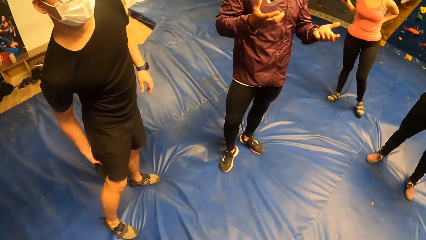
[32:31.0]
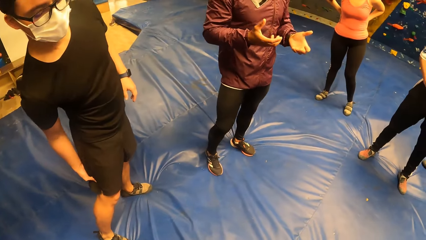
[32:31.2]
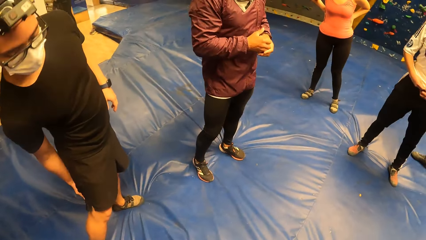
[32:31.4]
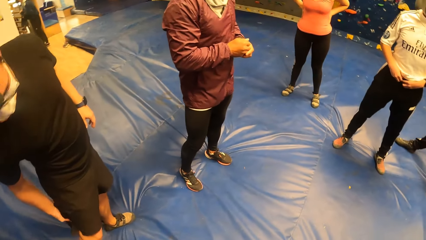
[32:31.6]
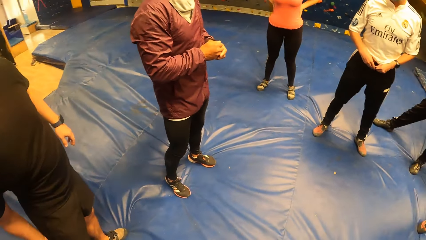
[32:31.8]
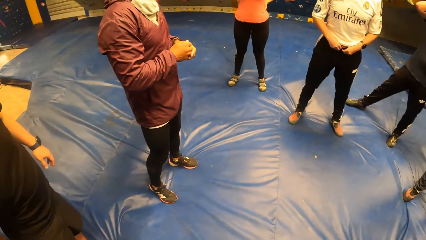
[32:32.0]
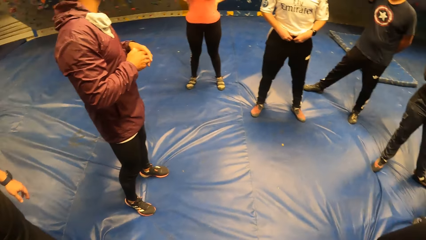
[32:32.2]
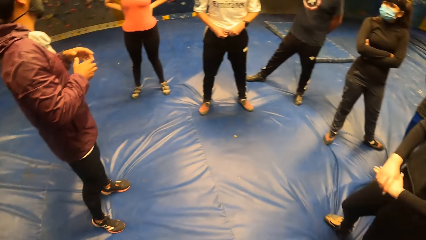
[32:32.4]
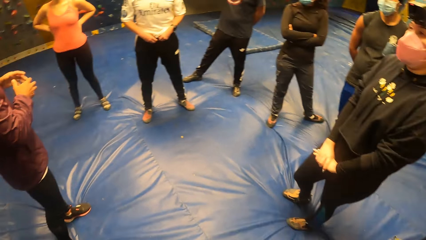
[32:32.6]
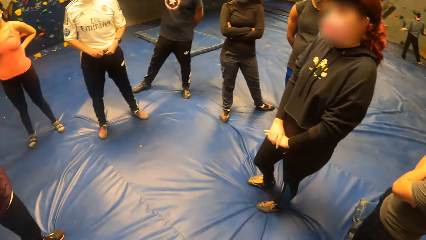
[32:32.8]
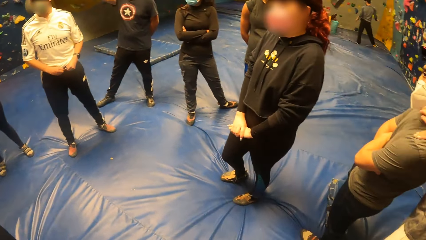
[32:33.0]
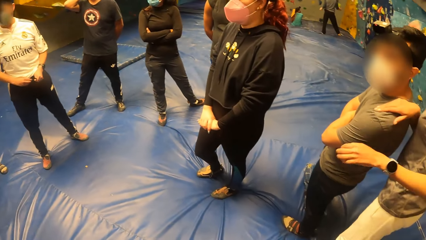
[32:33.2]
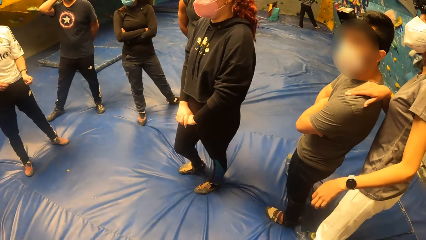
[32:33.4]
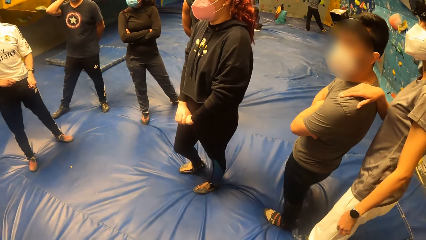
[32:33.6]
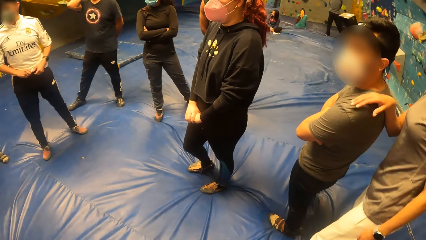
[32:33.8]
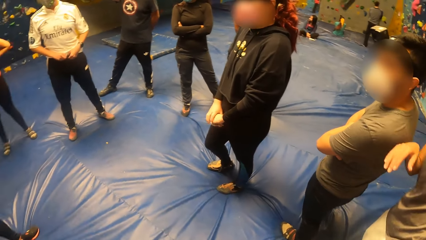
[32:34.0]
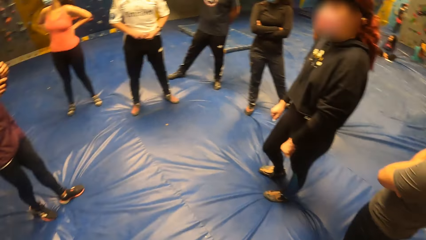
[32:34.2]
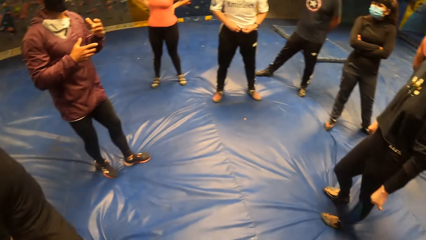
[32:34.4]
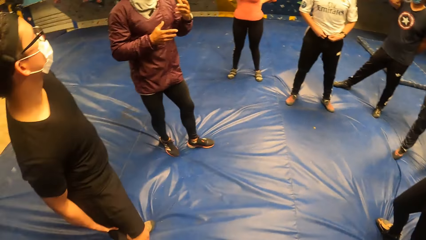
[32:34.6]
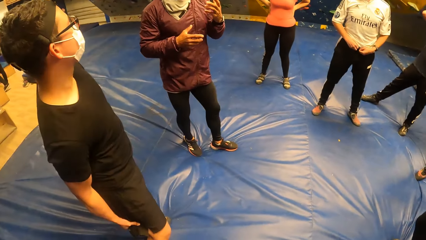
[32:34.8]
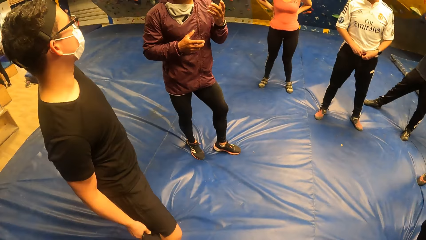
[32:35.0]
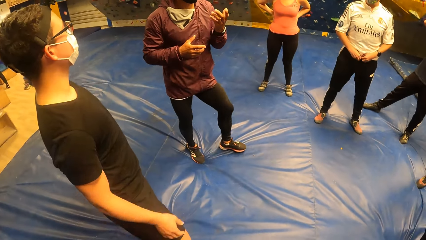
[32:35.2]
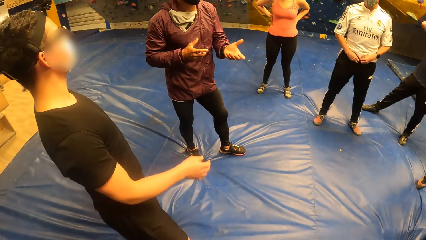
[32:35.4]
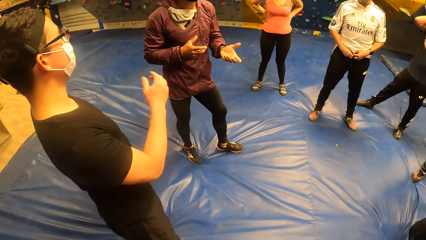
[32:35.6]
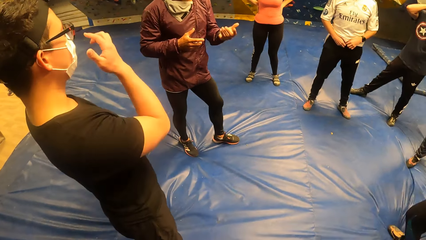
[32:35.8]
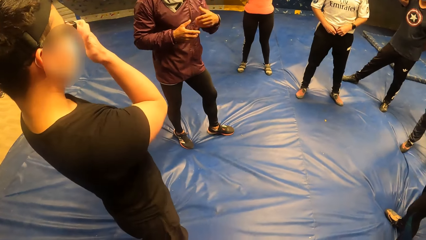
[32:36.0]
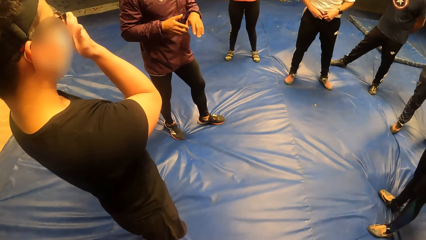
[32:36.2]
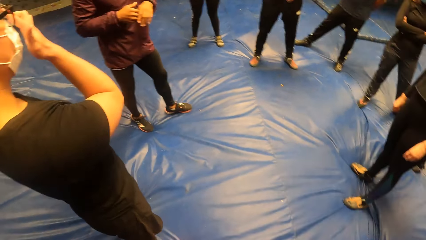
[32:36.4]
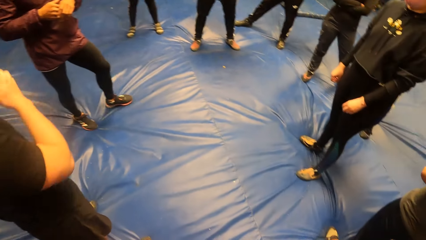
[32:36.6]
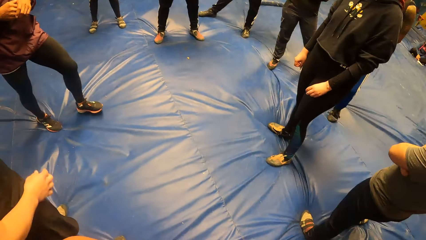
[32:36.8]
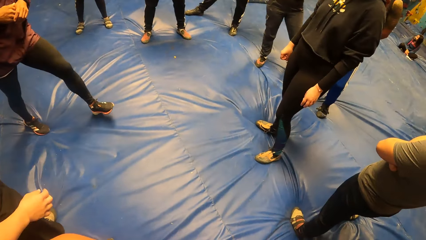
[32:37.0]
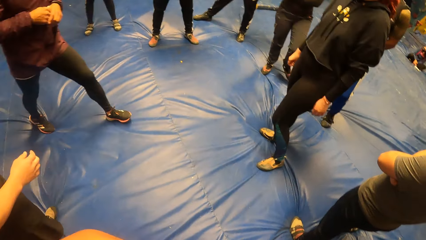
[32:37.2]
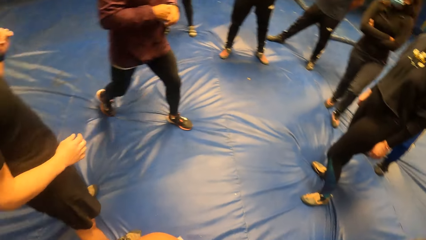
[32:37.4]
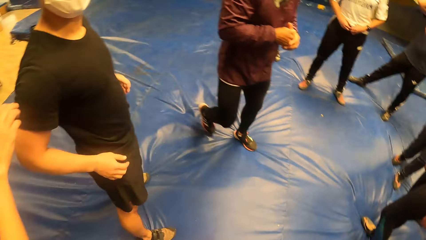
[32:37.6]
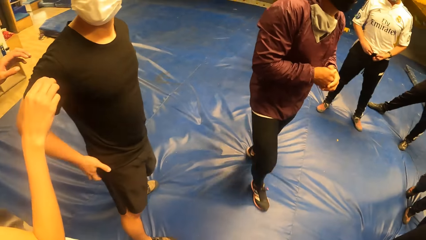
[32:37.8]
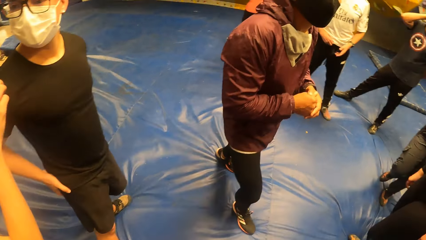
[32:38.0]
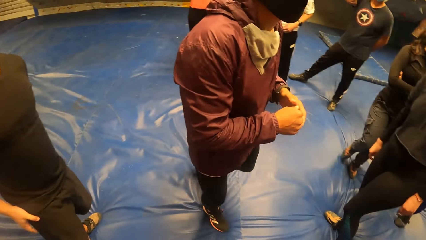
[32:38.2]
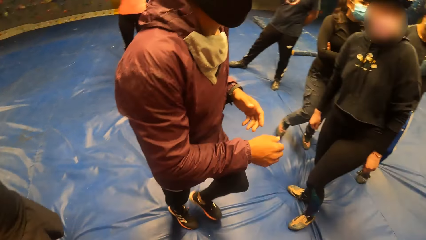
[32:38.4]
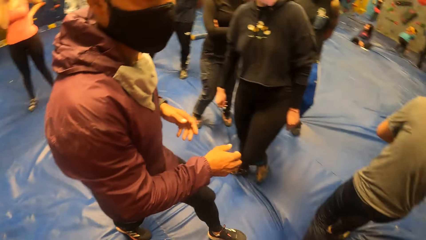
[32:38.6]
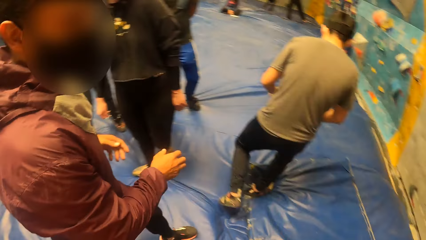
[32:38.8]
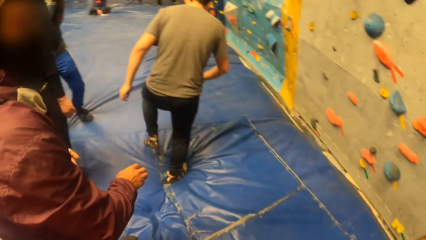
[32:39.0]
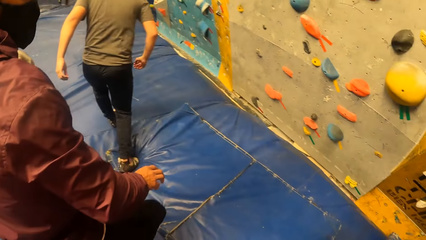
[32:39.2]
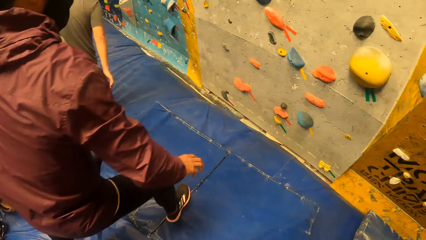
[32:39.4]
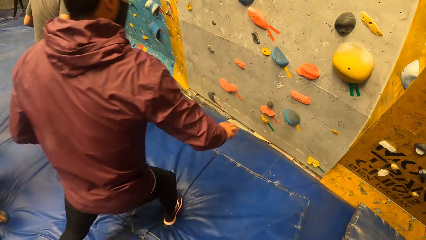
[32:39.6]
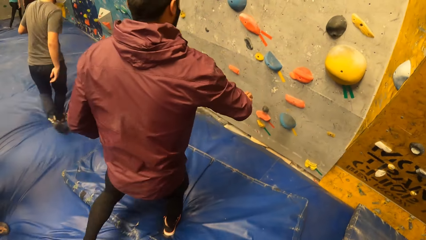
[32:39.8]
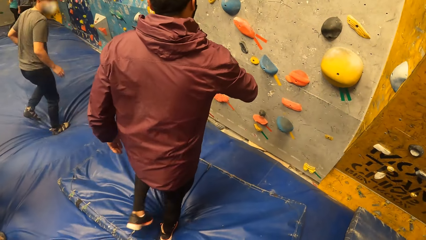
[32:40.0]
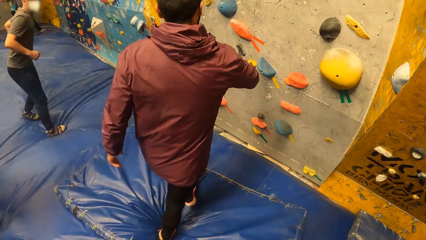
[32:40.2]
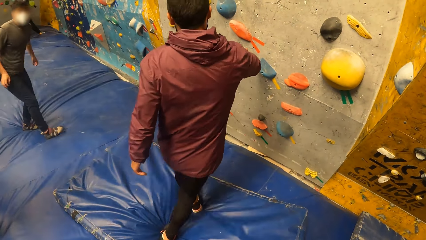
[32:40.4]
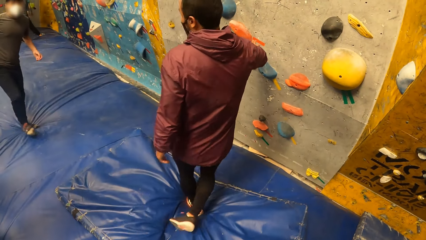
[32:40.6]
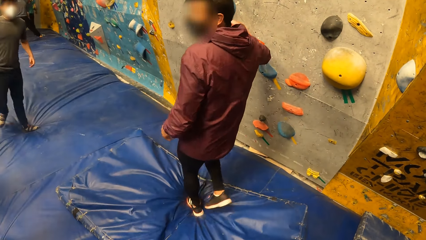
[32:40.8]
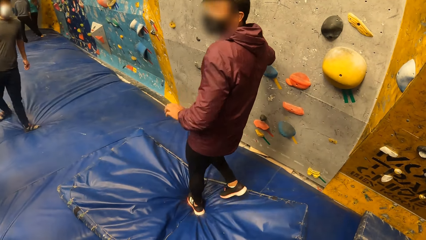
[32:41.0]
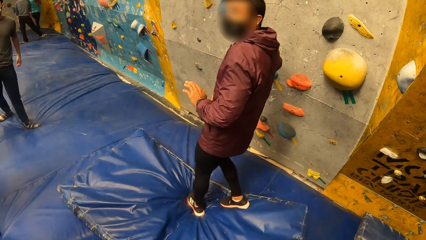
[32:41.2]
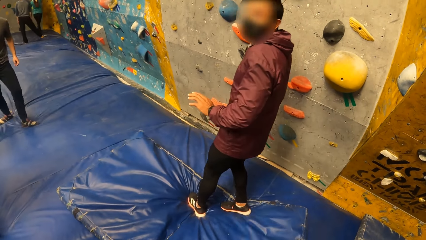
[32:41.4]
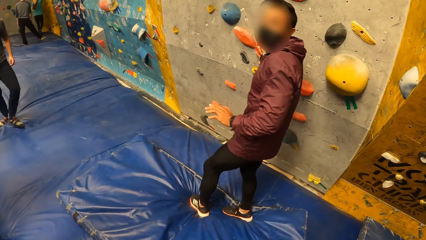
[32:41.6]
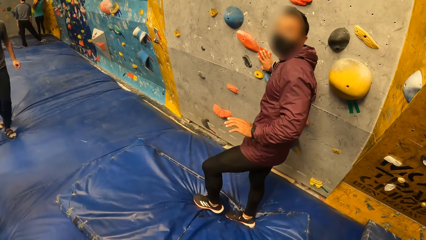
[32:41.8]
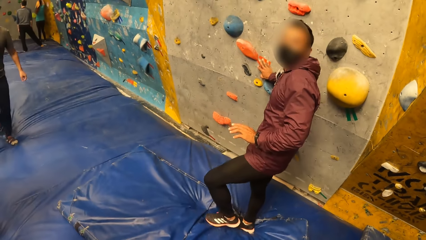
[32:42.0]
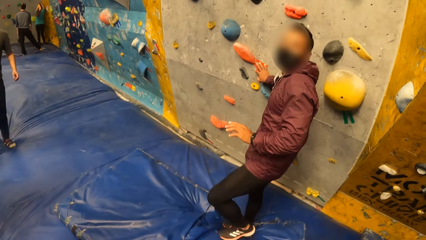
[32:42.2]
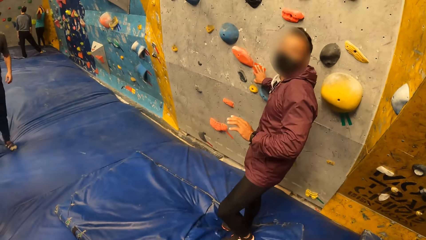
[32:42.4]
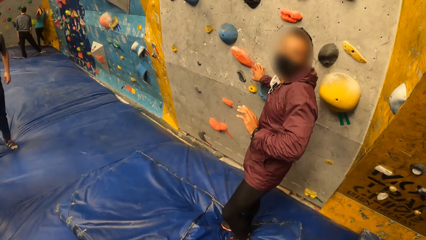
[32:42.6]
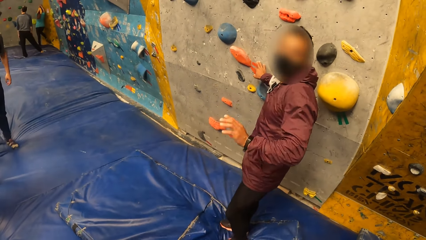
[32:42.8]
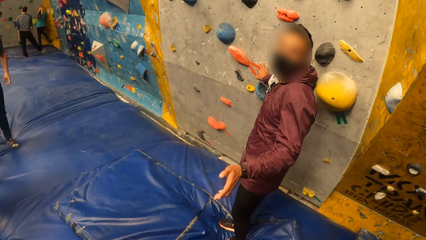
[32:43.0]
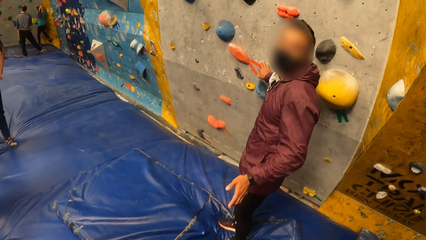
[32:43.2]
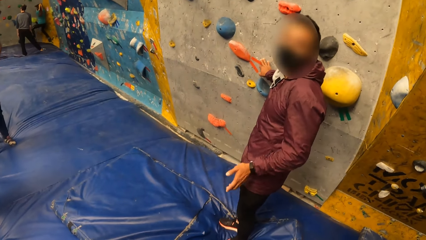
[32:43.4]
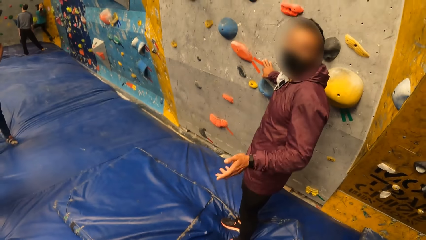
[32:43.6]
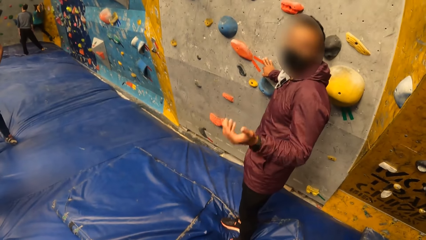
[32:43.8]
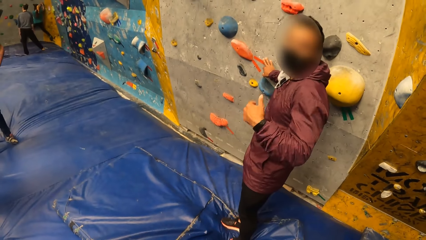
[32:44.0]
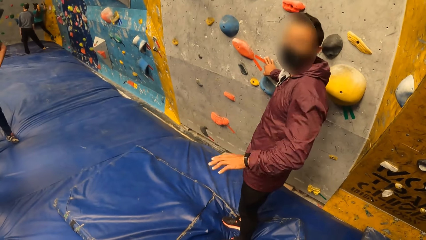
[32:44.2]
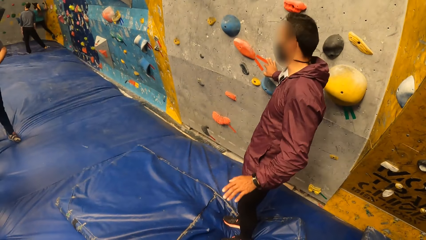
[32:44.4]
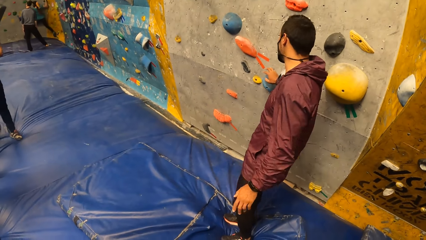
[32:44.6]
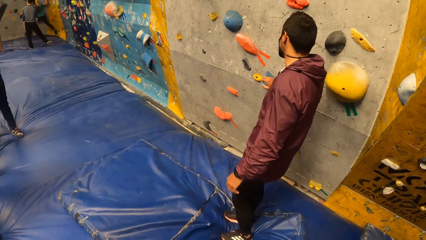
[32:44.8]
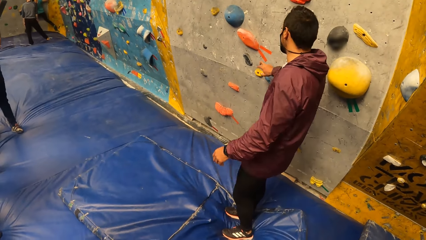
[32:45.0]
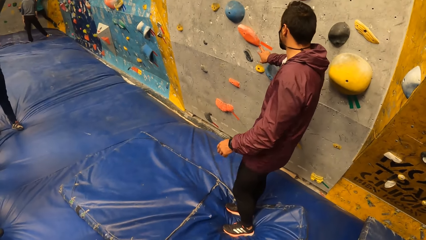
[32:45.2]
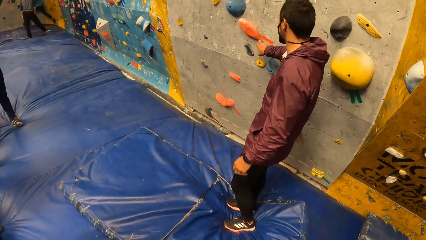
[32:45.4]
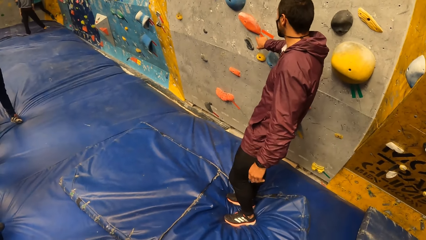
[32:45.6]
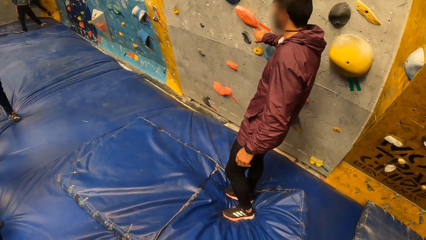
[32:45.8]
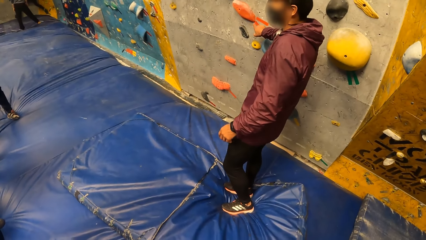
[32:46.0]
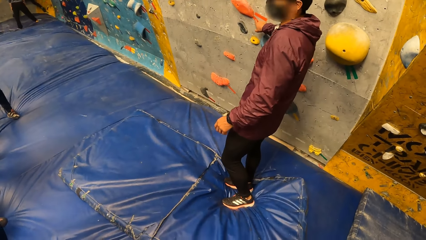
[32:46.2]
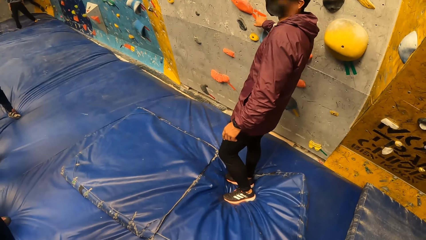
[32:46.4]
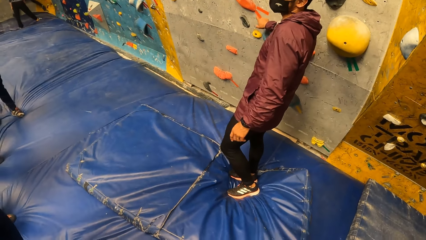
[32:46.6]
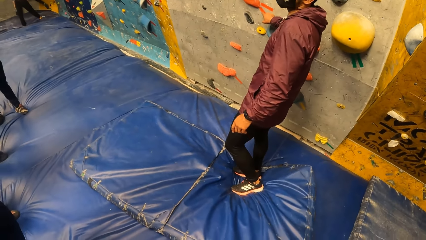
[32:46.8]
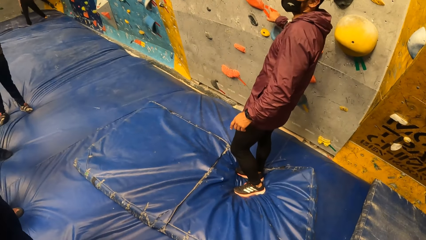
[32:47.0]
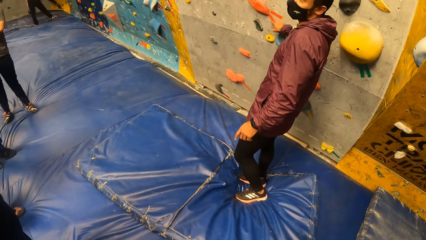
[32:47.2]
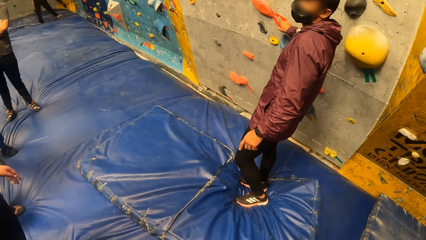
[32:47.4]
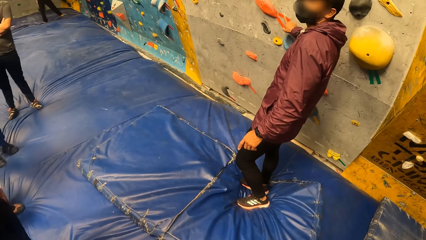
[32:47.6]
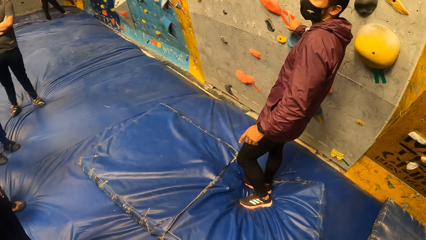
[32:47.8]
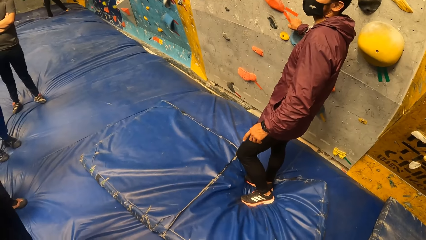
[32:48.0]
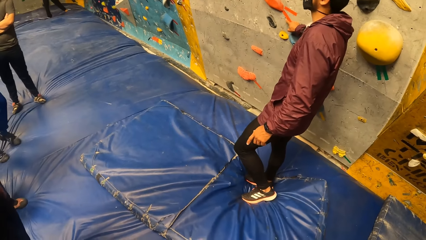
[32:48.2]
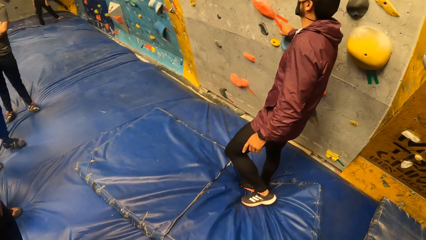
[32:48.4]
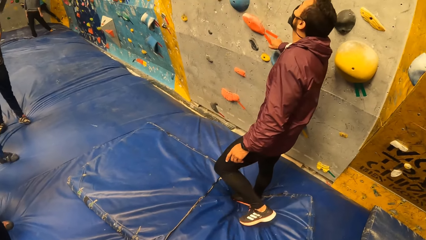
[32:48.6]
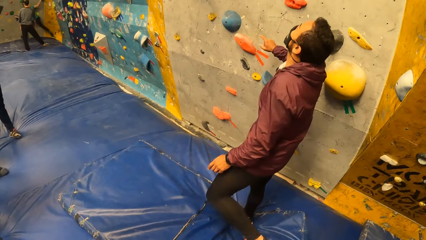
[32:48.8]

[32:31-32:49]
A man walks to a bouldering wall. The man places his right hand on the bouldering wall. The man converses with the camera wearer. The camera wearer looks at the man. The man removes his right hand from the bouldering wall. The man points at a bouldering rock on the bouldering wall with his right hand. The camera wearer looks at the man.
